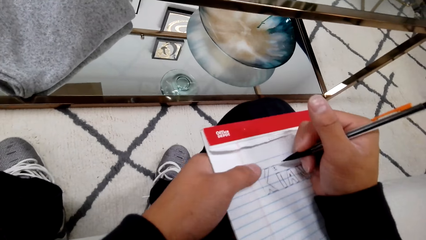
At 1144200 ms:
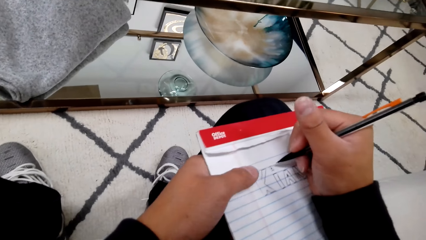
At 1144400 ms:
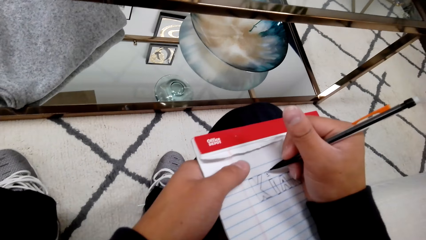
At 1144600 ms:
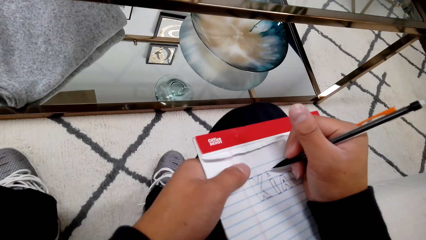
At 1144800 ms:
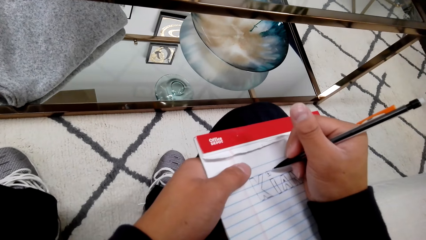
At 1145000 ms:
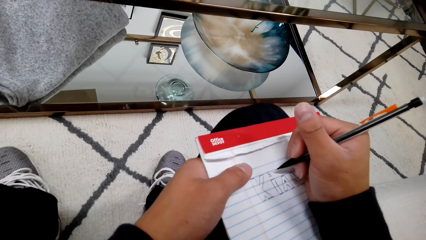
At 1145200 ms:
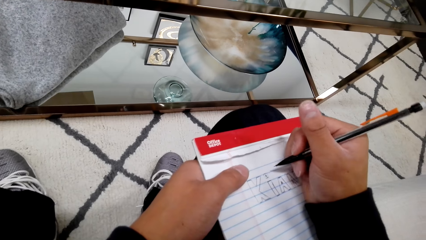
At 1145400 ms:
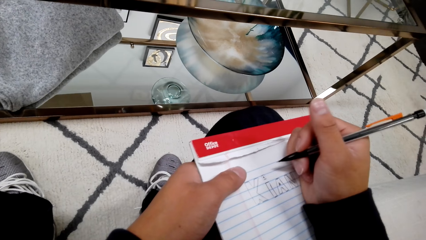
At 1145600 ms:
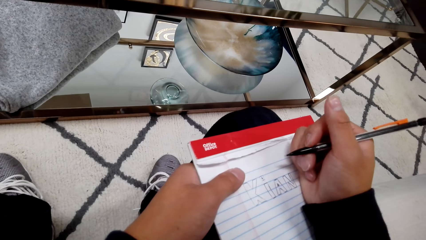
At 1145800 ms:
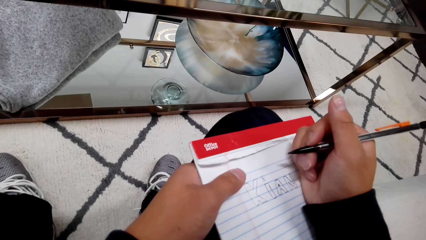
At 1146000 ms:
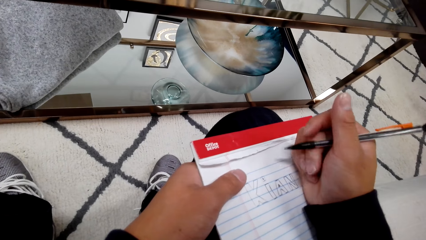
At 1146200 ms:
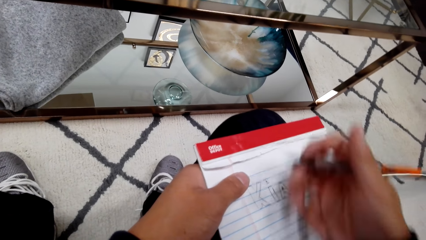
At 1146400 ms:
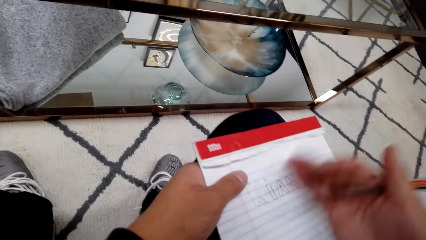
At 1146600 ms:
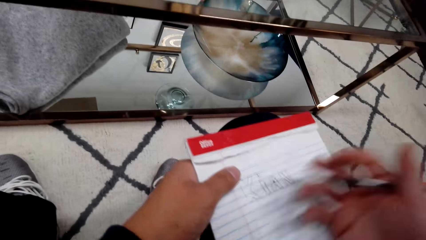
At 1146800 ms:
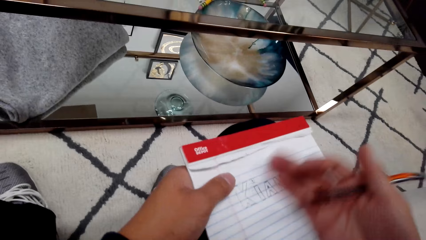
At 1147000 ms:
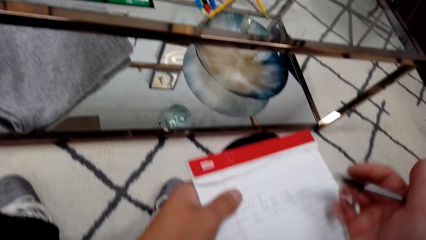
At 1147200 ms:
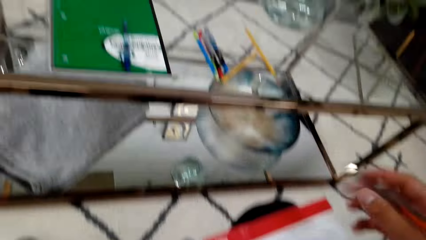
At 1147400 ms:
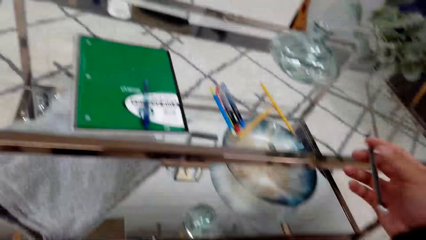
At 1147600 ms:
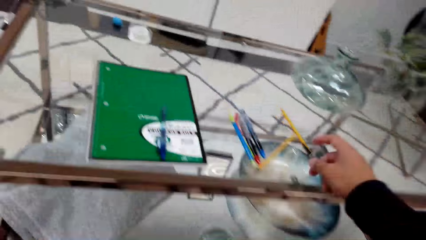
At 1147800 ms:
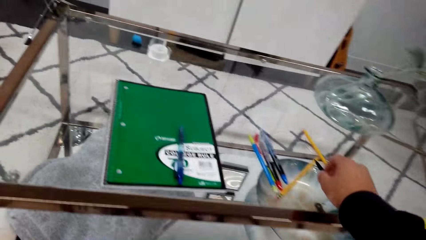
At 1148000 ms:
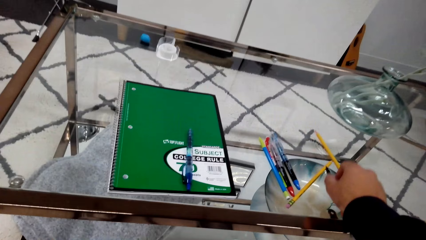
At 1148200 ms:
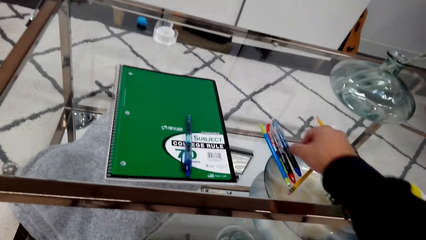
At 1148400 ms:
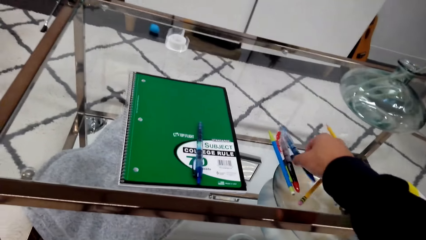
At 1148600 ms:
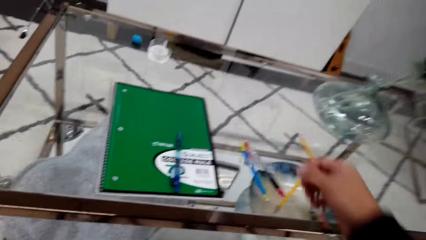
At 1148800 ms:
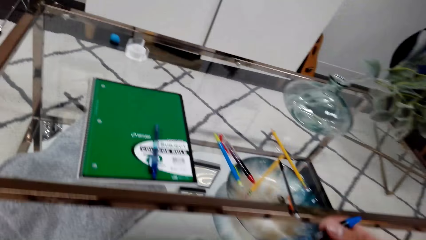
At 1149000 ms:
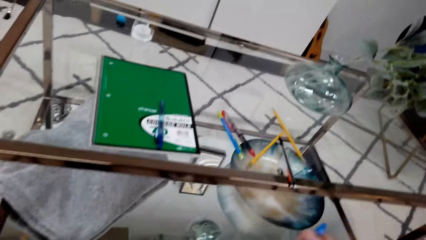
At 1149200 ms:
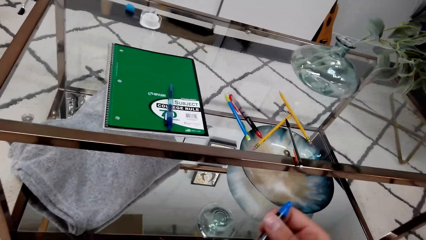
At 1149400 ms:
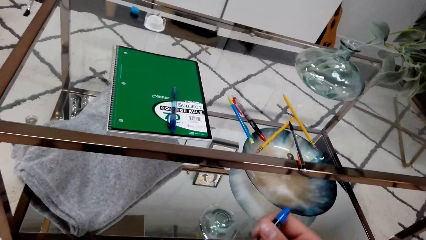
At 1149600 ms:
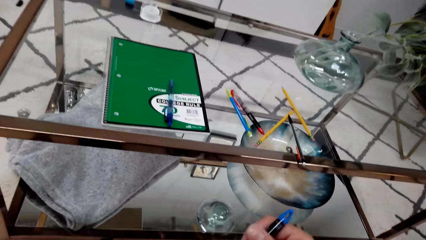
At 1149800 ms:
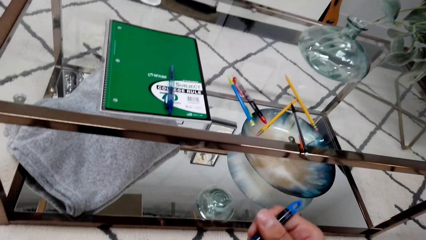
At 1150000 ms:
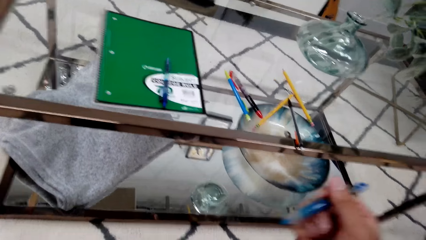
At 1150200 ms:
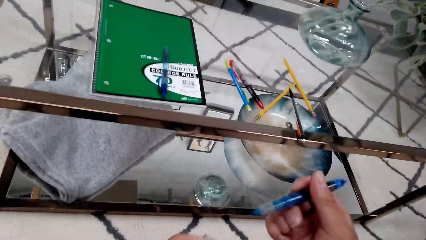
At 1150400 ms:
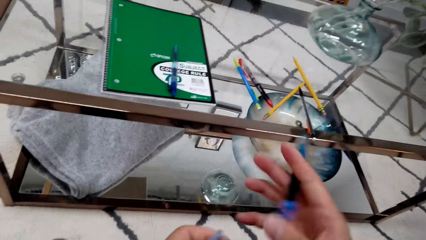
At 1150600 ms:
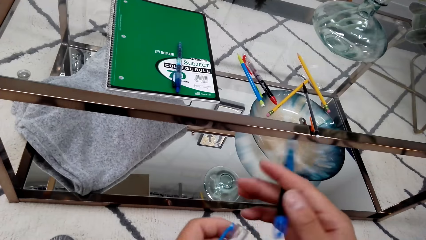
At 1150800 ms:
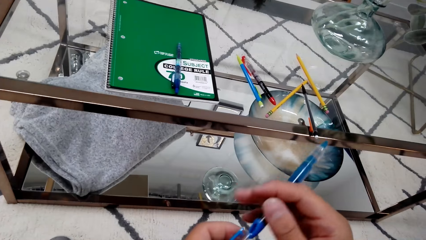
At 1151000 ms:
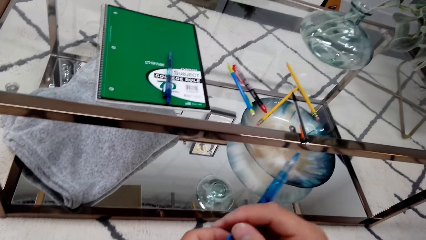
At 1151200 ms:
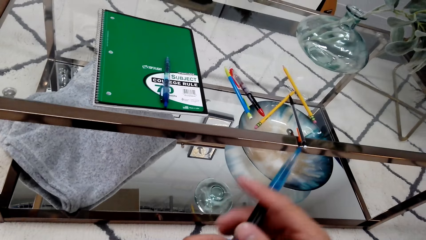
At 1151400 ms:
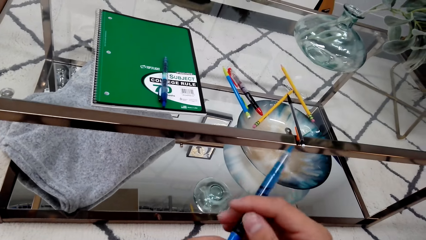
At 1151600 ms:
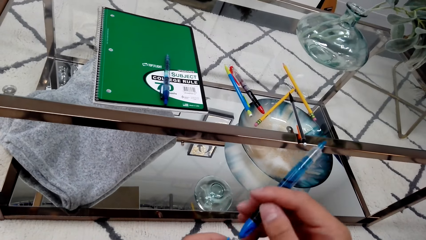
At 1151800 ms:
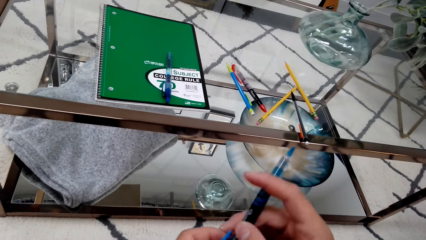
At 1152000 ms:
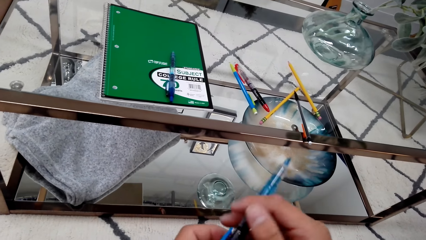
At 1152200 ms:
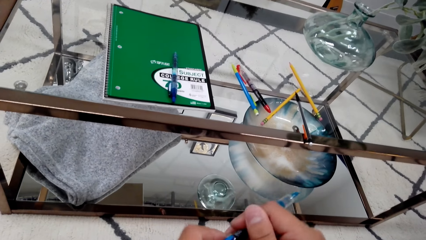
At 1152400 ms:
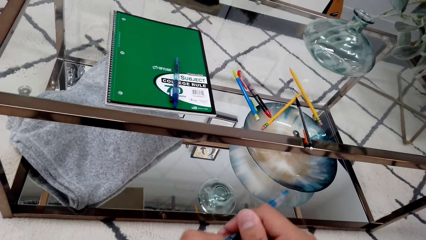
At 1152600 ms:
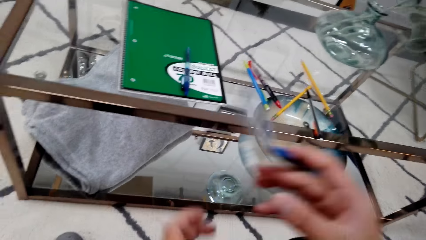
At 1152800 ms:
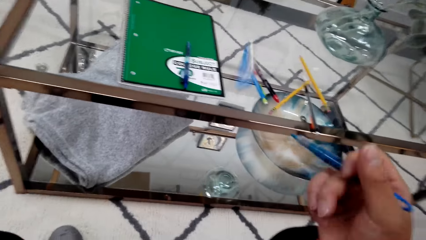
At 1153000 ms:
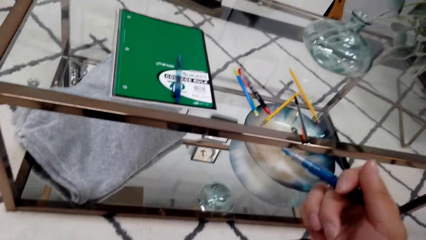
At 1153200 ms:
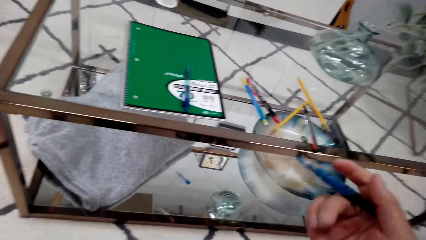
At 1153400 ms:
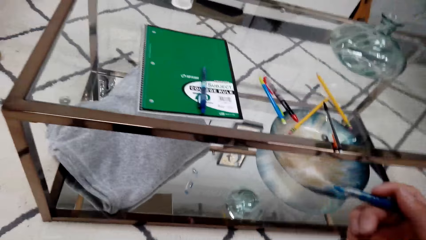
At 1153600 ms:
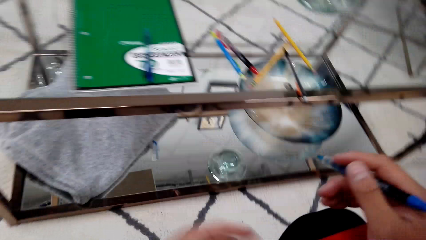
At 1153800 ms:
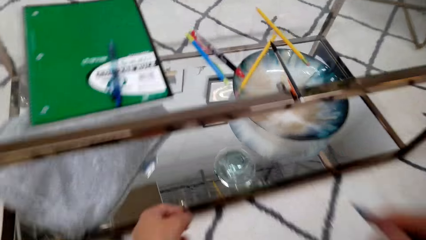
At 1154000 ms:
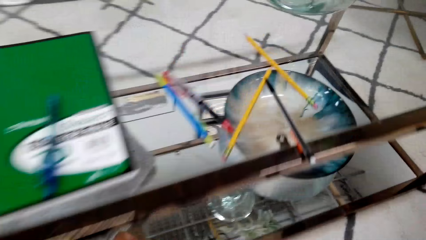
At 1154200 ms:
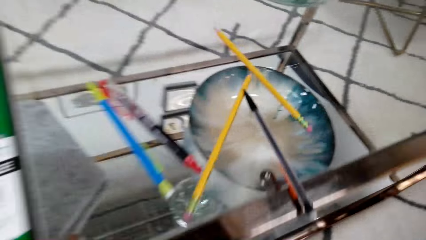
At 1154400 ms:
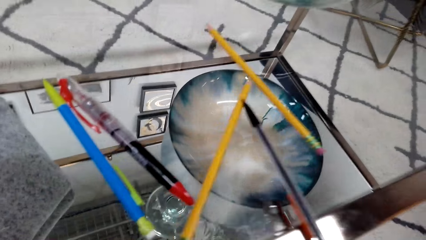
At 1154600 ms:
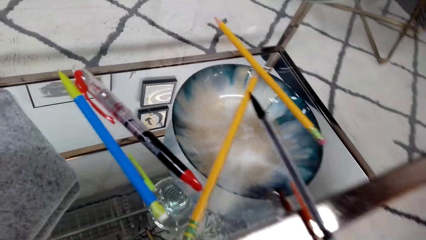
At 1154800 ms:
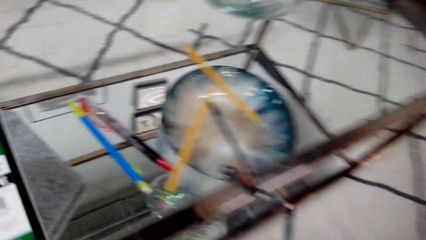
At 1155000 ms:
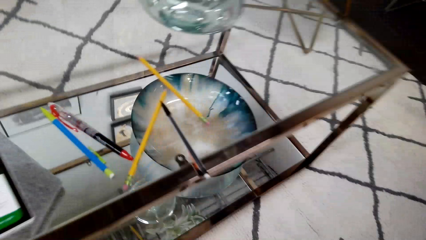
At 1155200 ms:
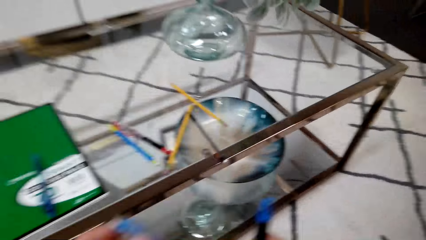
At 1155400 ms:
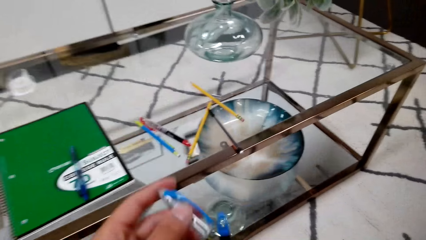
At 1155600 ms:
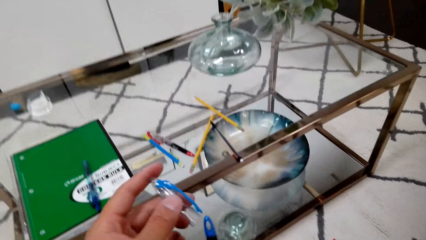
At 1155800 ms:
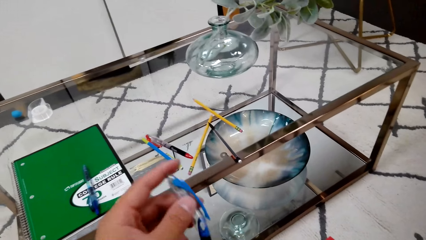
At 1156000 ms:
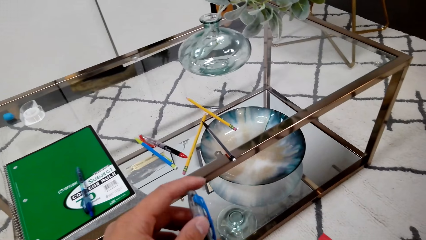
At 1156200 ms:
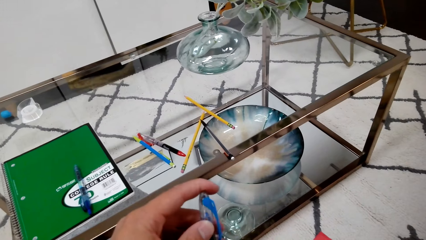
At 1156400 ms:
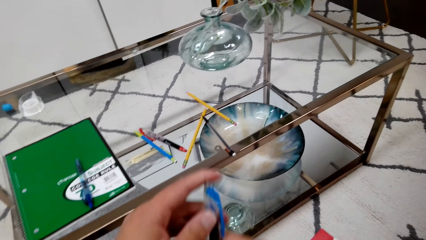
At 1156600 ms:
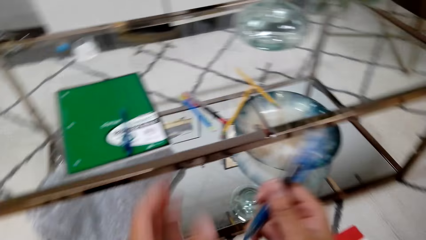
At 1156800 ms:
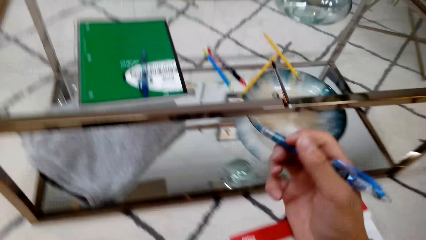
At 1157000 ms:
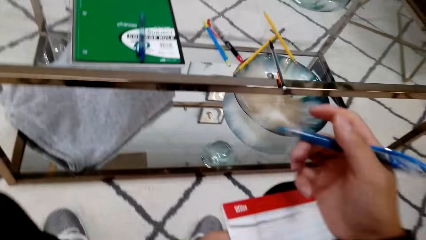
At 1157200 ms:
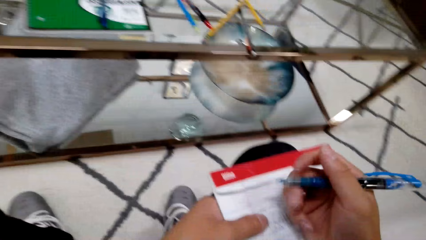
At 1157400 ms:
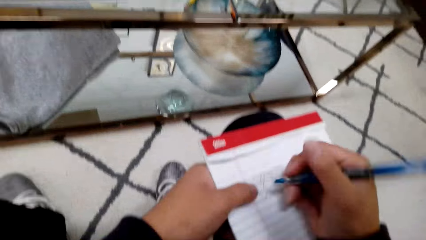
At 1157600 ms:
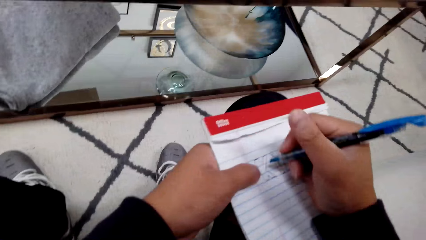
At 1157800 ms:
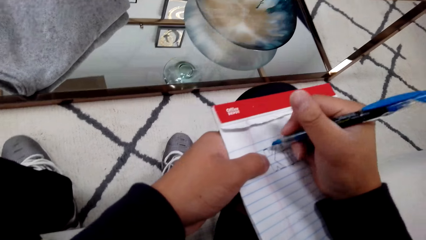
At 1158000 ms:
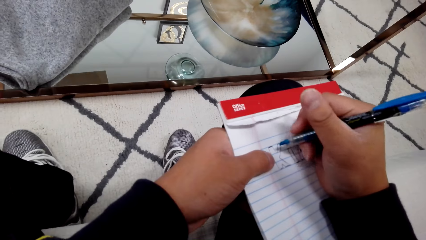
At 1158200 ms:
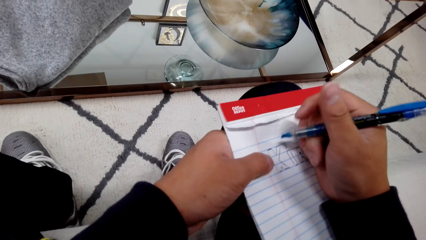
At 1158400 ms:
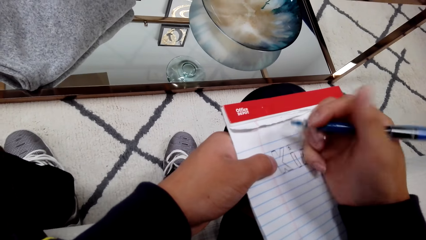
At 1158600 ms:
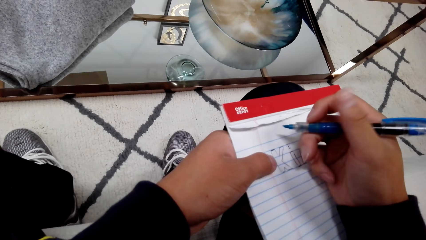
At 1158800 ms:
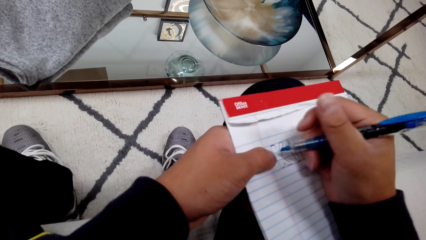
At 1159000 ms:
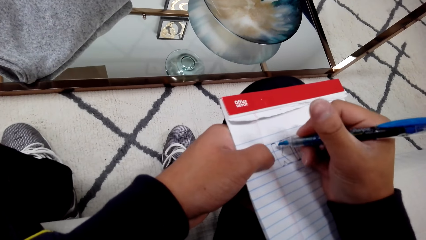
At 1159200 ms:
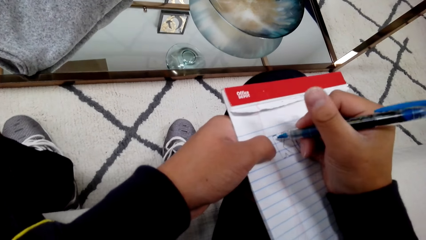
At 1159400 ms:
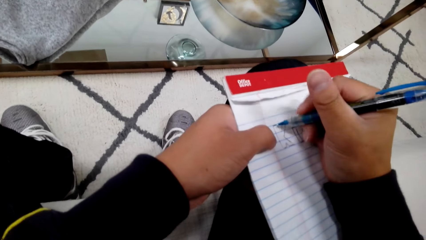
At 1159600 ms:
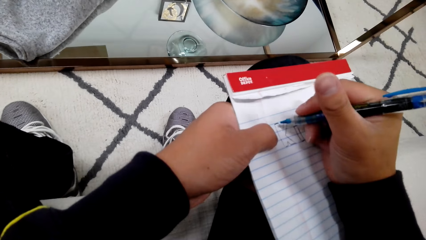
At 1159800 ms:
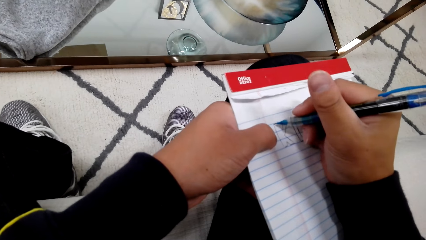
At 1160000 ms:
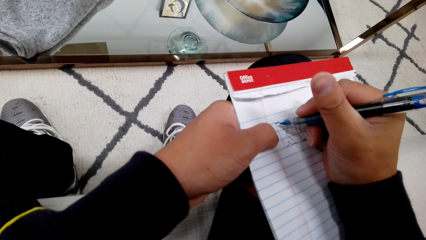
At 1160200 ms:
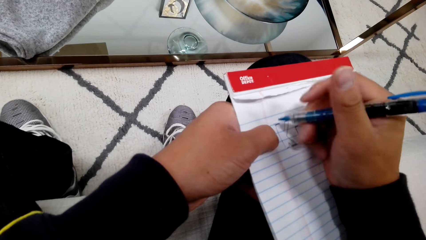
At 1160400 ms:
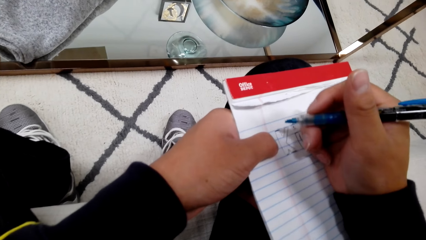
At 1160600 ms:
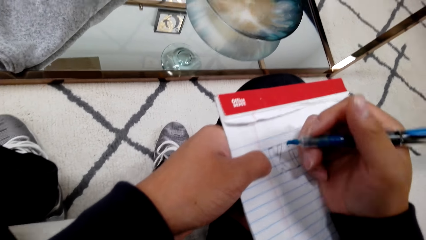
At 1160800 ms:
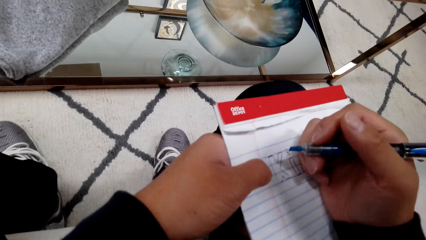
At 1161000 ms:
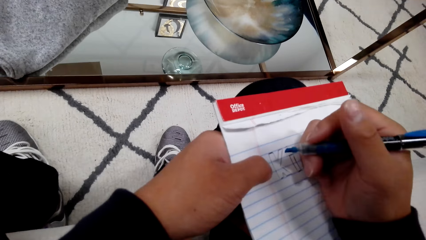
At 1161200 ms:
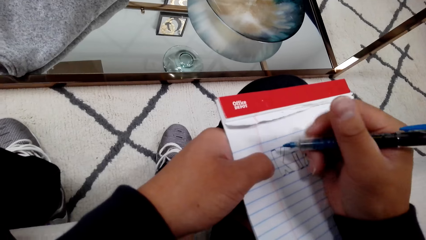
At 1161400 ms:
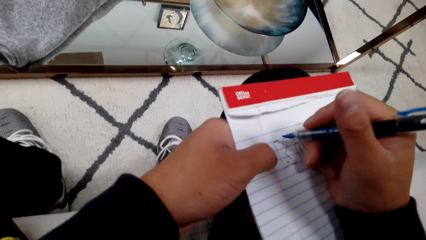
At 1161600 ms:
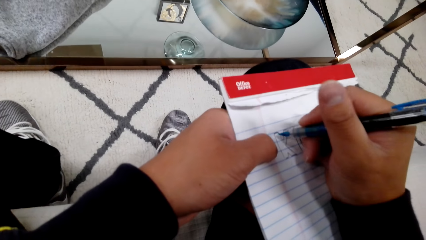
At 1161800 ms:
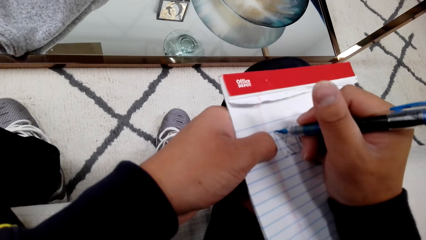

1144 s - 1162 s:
The camera wearer wipes a book with a hand. They put down a pencil on a table. They pick up a mark pen on the table. They remove a lid. They put the lid on the mark pen. They pick up another pen from the table. They put another lid on a mark pen.
